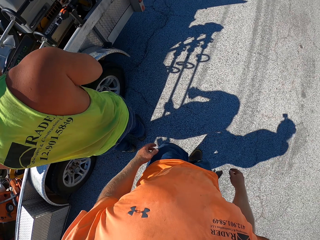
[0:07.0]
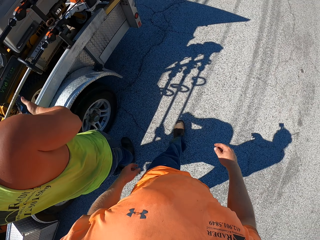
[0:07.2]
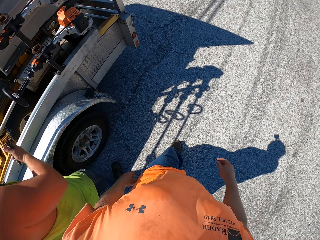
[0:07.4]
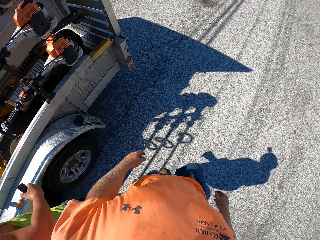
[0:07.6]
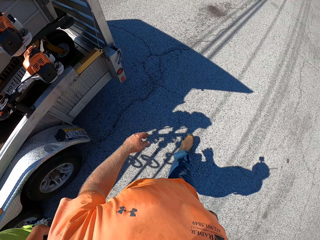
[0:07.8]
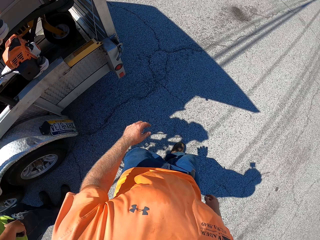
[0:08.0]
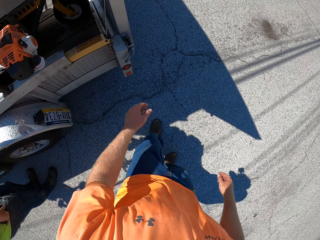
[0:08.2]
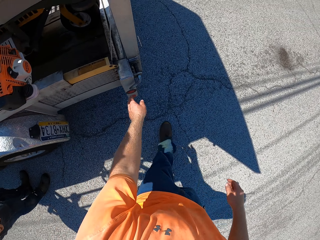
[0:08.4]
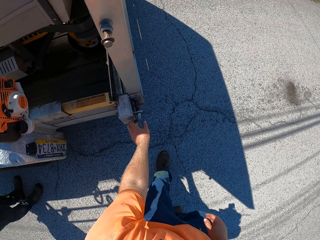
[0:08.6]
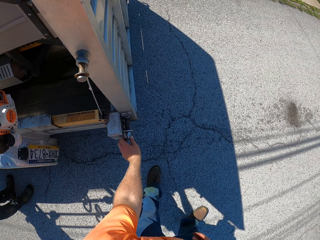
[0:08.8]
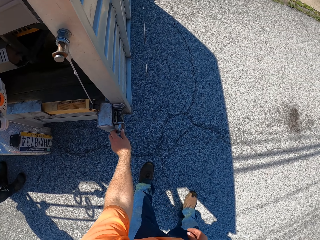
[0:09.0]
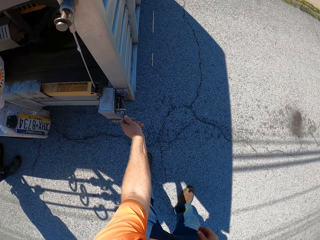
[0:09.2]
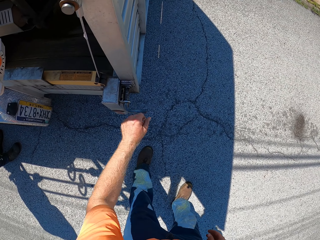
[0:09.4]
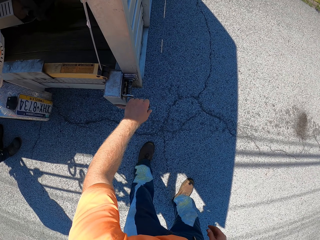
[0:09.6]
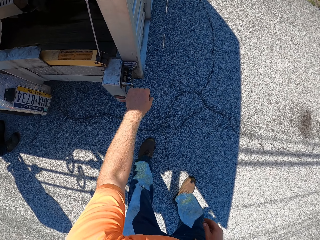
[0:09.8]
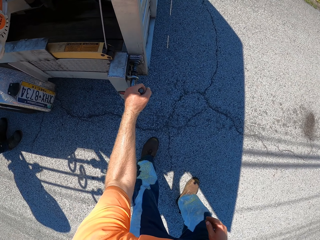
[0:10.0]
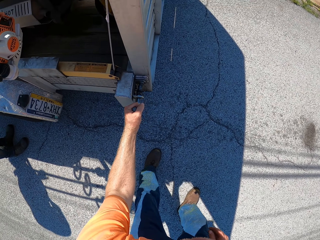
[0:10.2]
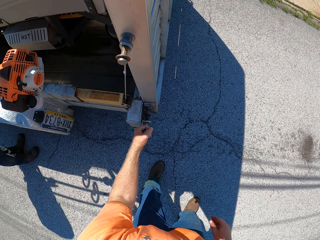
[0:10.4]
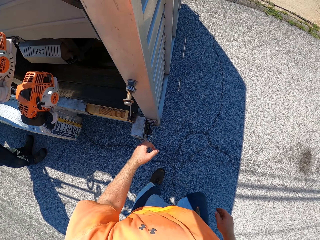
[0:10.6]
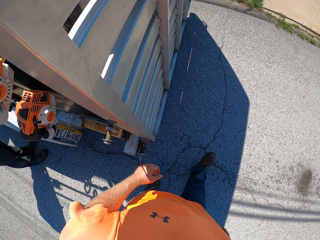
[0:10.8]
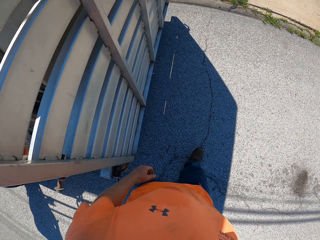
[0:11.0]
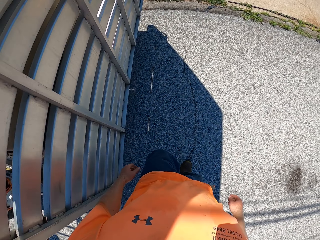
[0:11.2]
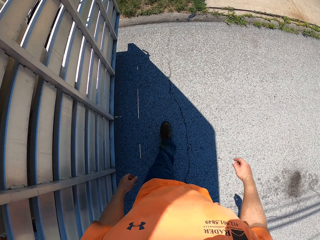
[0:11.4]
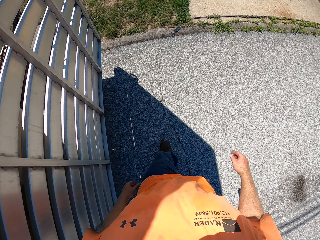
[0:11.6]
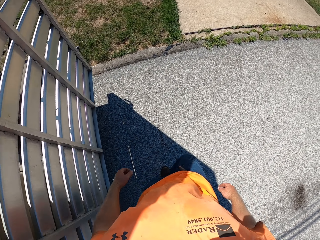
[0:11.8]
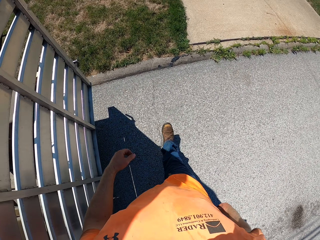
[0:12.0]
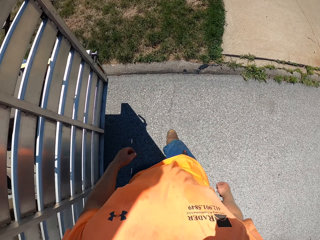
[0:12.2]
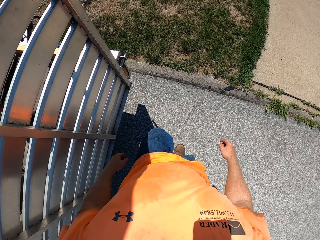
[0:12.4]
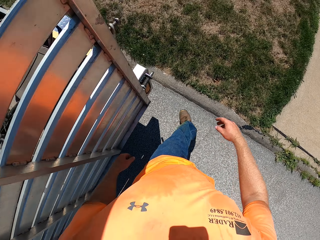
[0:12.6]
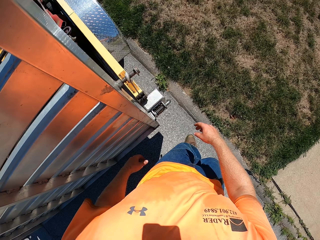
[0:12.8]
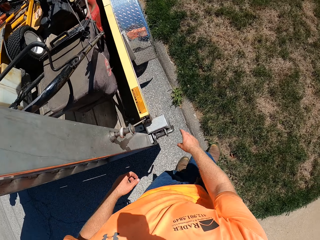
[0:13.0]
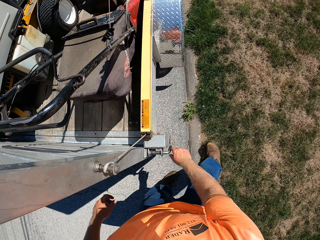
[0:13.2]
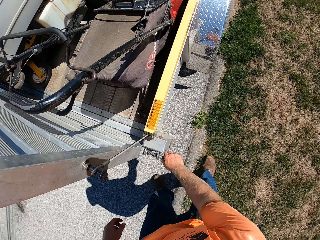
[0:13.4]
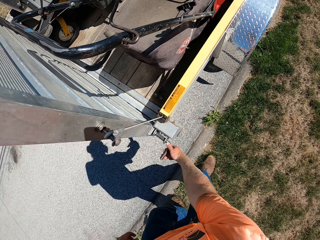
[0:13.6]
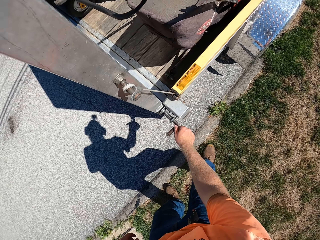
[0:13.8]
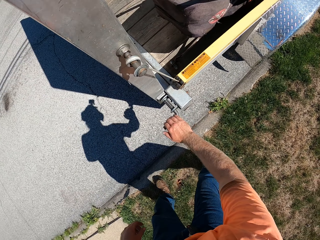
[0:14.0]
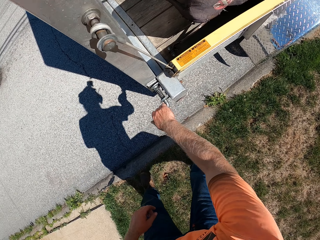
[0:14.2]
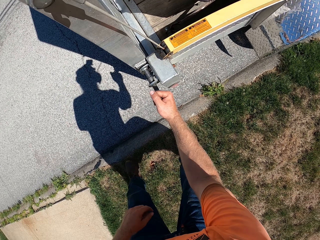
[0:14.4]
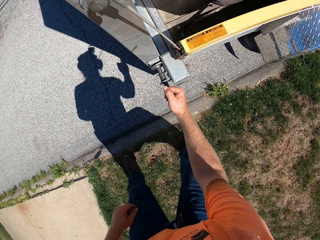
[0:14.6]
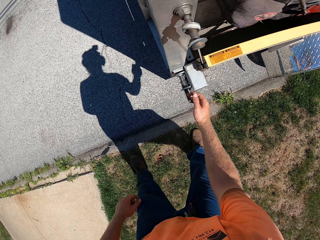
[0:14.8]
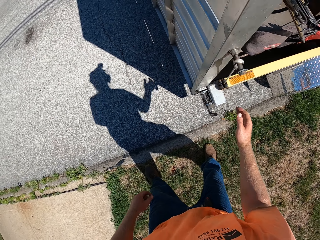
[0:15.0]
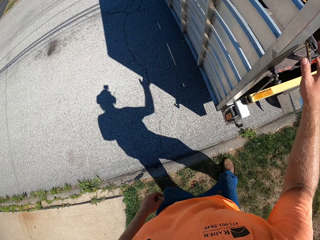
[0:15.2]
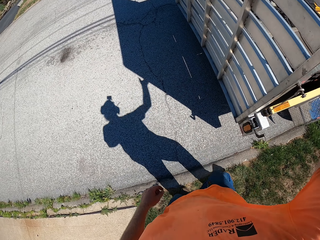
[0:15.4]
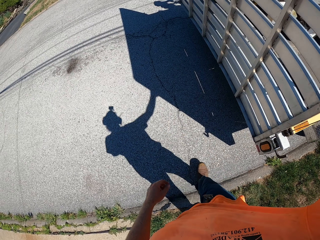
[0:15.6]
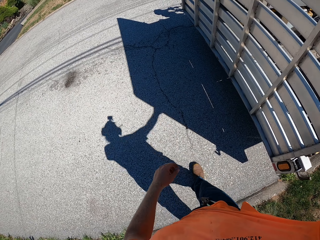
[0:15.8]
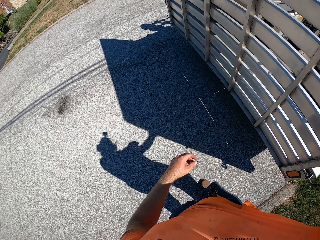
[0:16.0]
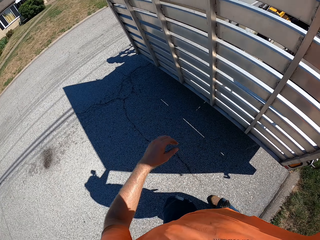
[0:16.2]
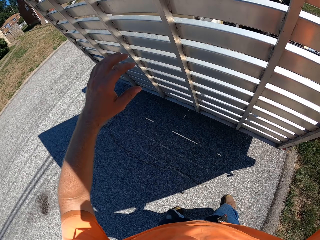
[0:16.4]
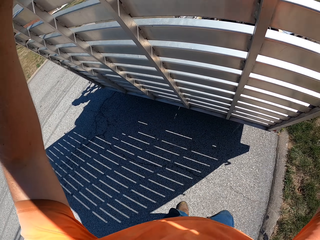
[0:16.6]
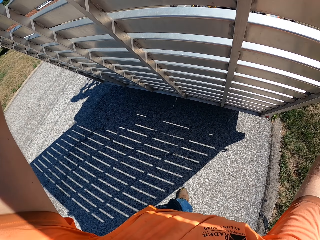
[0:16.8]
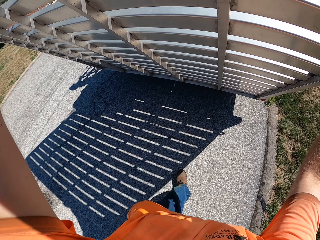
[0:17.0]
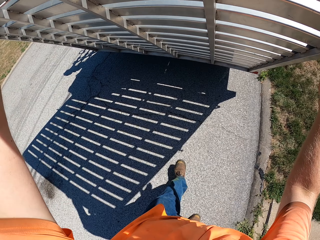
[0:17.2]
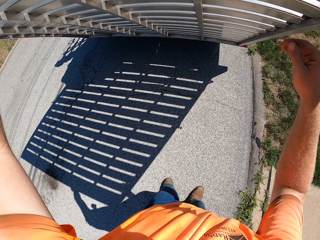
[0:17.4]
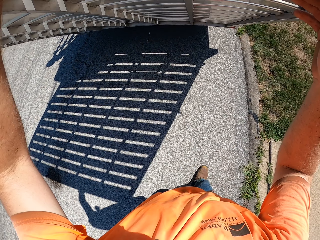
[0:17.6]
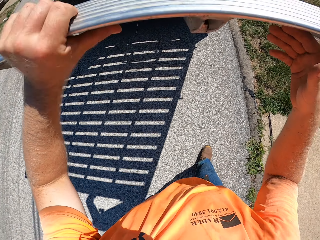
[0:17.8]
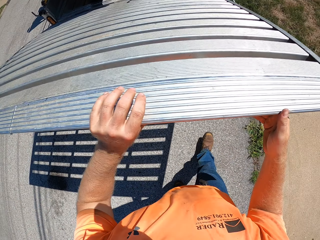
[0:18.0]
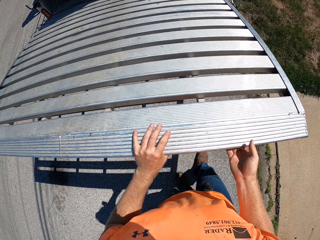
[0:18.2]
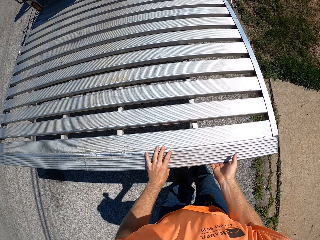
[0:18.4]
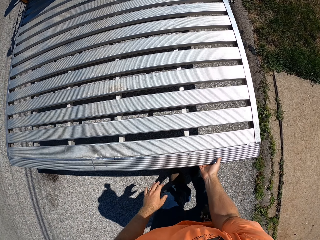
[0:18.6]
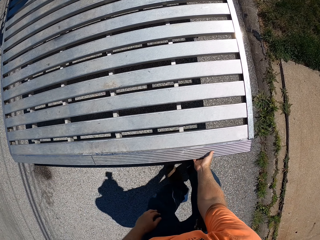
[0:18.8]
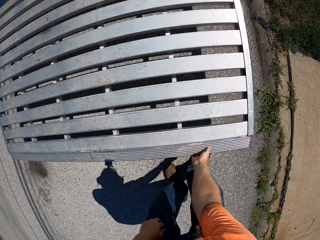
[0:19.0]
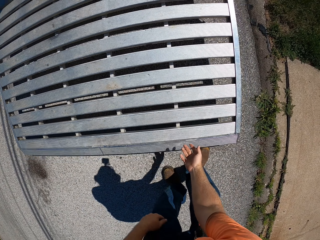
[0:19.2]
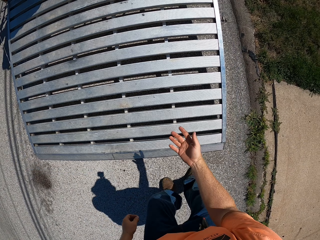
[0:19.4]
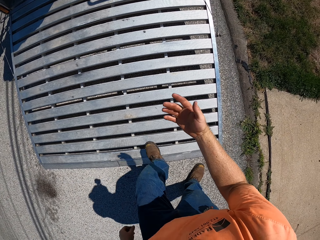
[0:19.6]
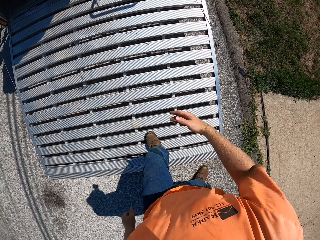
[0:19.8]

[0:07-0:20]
The camera wearer unhooks the back of the truck with his left hand. He adjusts the lock door with his left hand. He unhooks the back of the truck with his right hand. He adjusts the lock door with his right hand. He lowers the back of the truck with both hands. He opens the door with both hands.

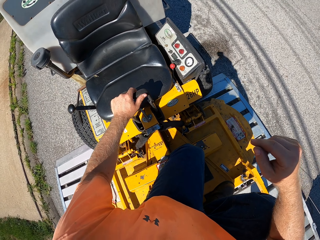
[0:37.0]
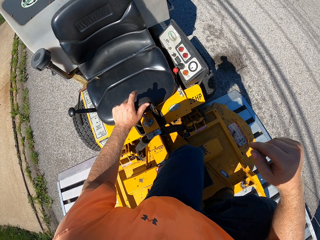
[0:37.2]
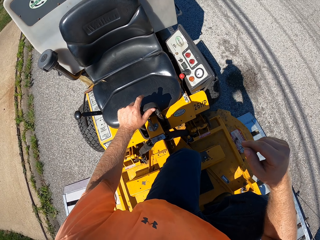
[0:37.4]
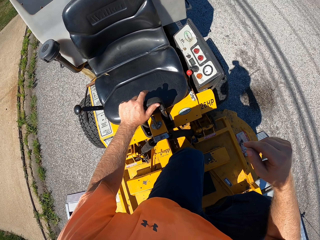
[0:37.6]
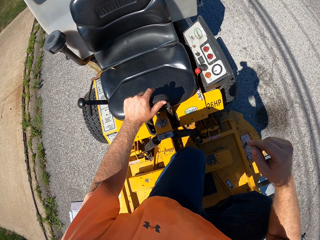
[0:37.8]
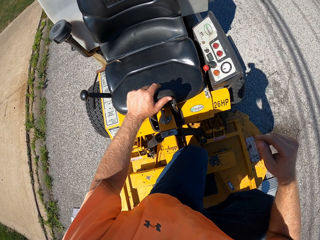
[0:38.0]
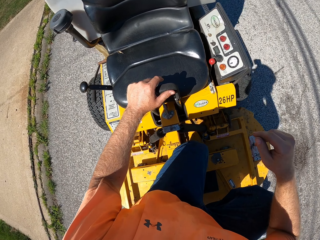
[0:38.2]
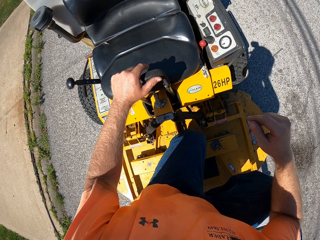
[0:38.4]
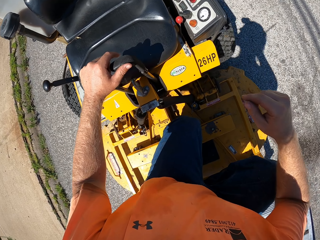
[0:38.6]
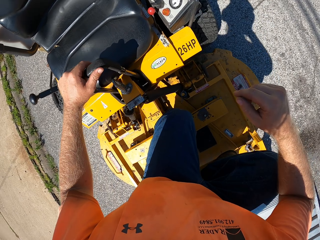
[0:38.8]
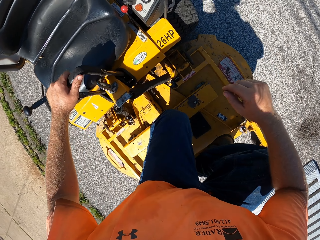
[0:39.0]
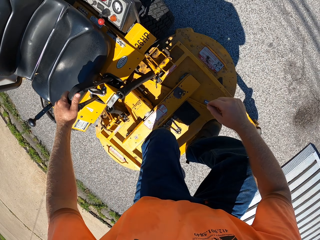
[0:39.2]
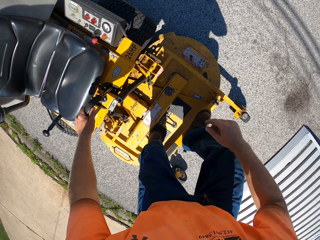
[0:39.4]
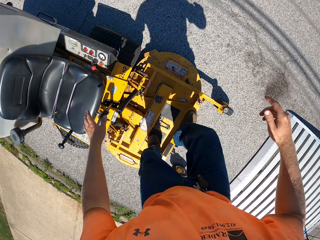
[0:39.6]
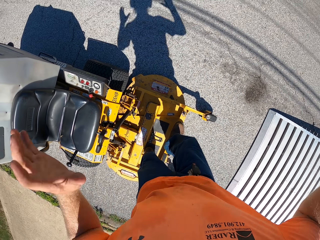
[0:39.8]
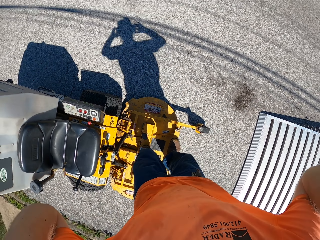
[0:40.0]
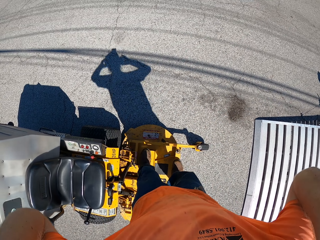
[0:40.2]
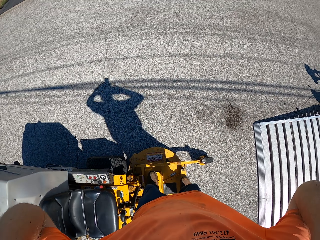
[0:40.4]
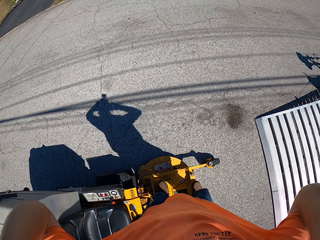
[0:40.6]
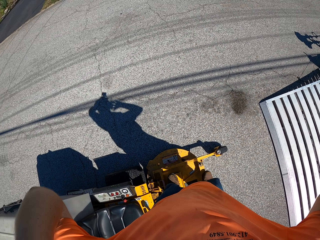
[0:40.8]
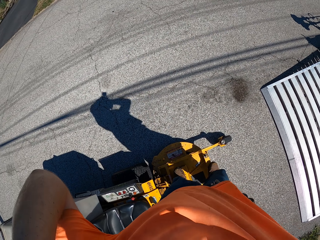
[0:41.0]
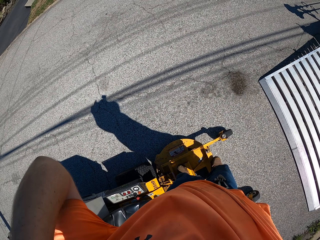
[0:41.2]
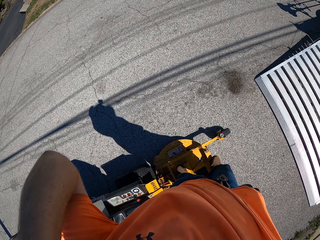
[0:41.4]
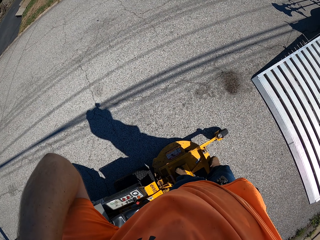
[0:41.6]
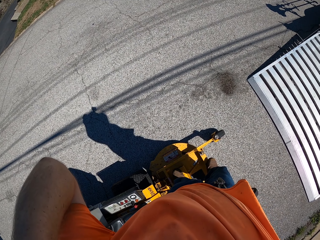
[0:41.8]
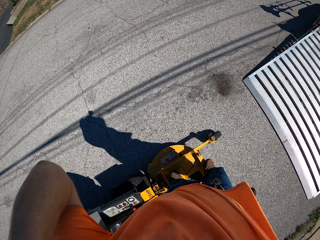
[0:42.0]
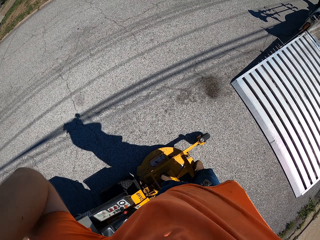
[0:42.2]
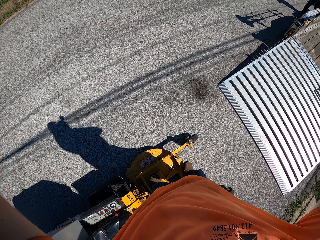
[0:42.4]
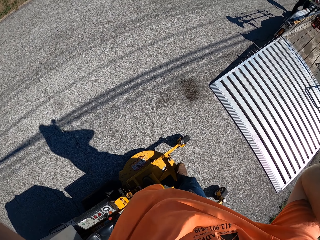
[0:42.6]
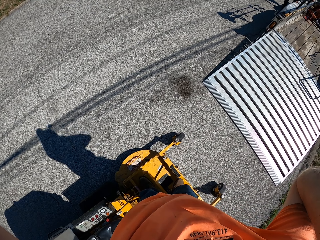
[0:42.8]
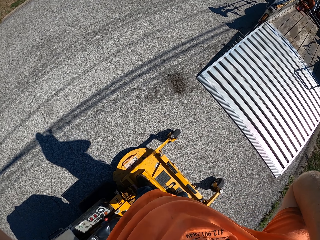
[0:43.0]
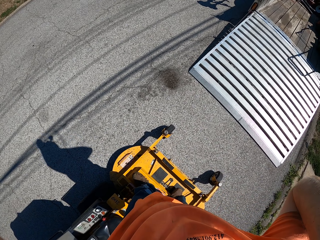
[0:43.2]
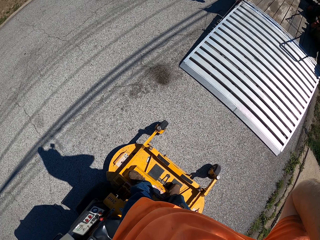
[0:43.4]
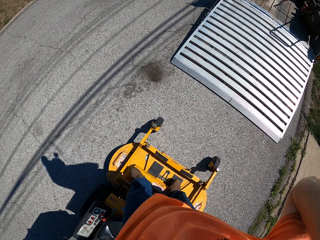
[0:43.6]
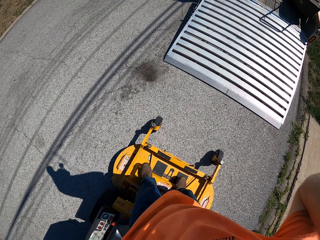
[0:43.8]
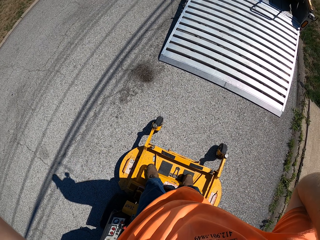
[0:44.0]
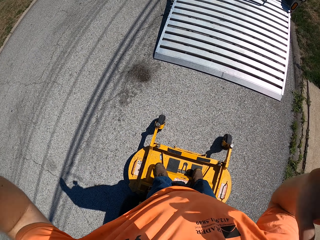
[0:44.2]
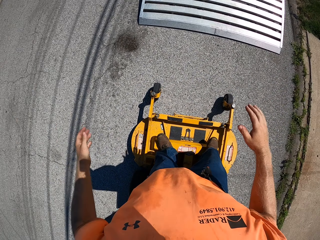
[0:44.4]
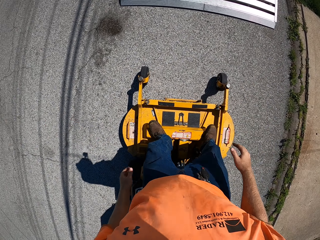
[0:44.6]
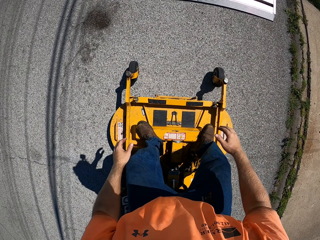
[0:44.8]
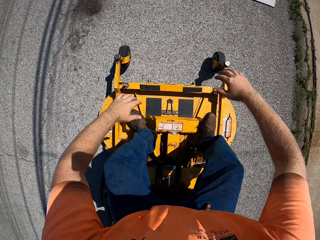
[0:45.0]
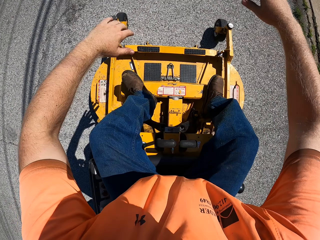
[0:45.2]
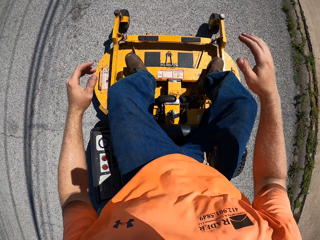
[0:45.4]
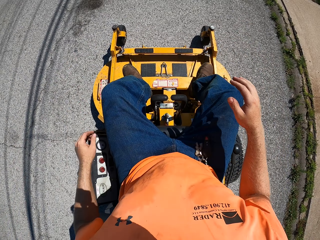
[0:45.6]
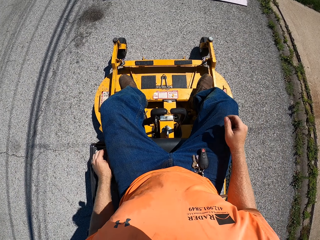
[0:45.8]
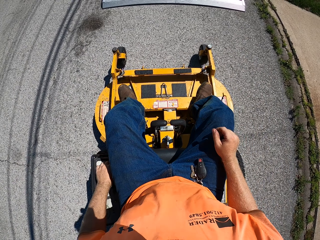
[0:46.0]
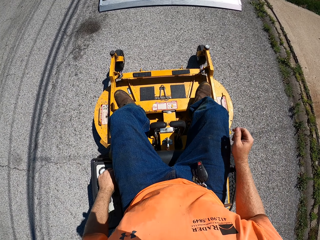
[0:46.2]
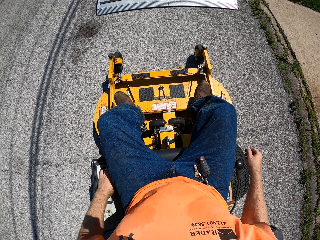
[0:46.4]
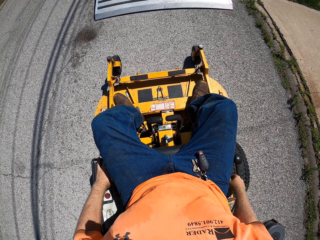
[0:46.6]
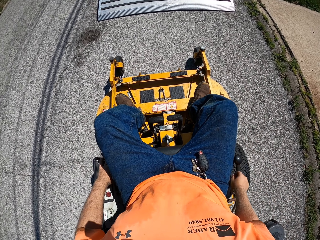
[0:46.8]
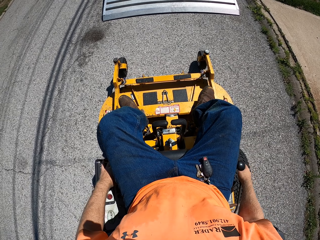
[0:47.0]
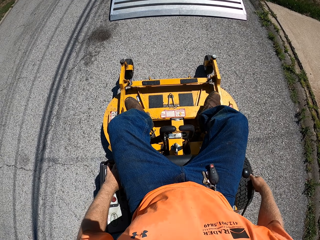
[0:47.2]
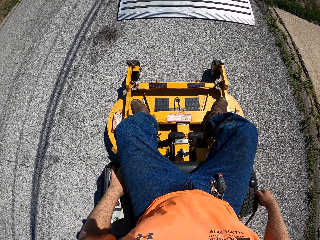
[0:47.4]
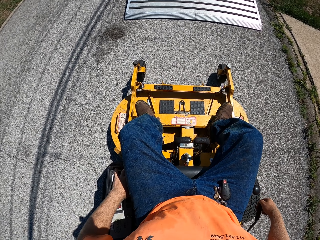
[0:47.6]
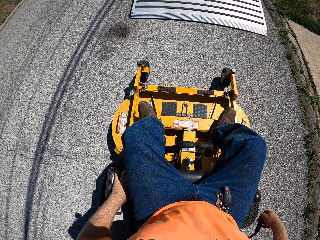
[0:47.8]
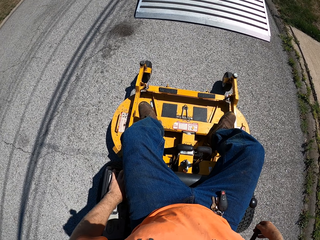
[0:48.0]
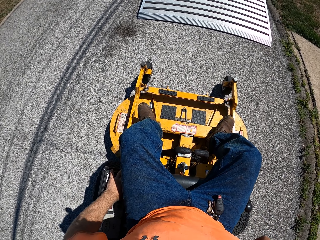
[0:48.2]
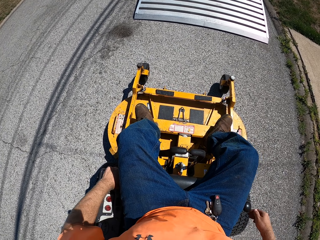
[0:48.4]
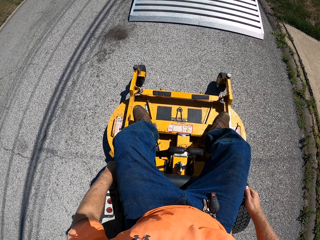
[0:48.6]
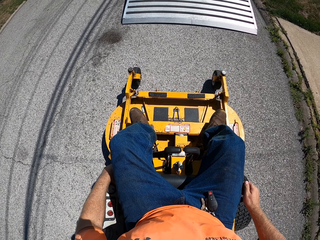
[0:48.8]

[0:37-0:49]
The camera wearer drives the truck. He adjusts the headphone with both hands. He sits on the grass cutting machine. He touches the seat with his left hand. He moves the gear of the grass cutting machine with his right hand. He holds the controller with his right hand.
